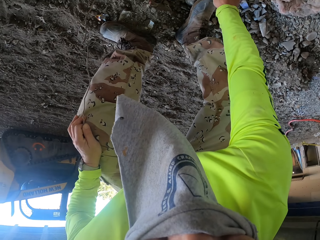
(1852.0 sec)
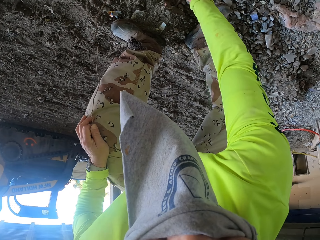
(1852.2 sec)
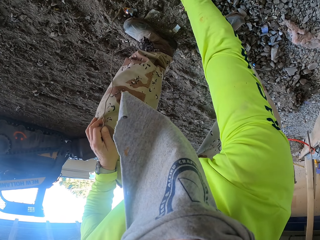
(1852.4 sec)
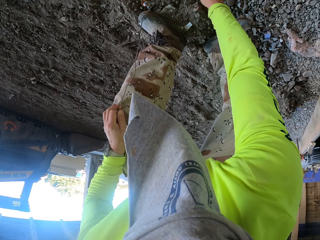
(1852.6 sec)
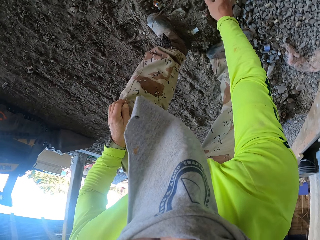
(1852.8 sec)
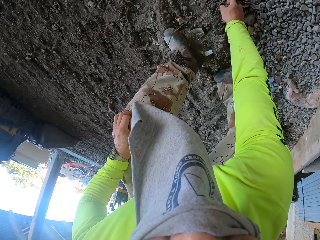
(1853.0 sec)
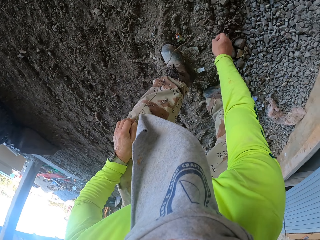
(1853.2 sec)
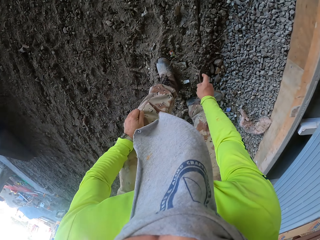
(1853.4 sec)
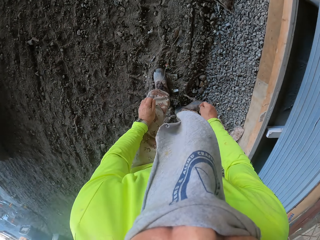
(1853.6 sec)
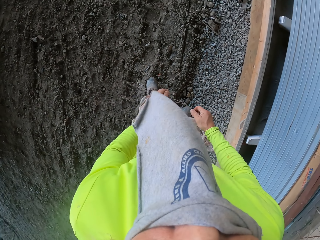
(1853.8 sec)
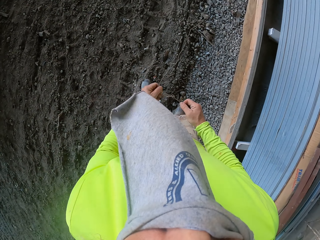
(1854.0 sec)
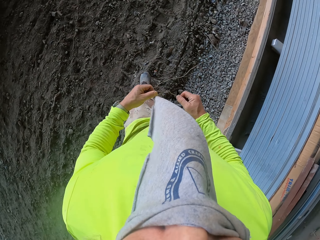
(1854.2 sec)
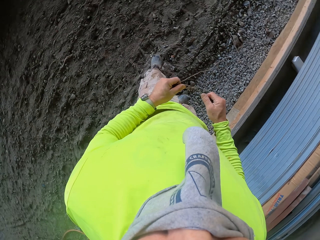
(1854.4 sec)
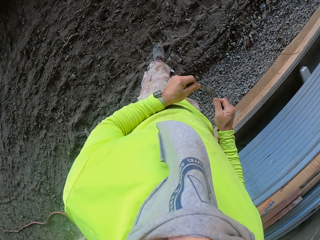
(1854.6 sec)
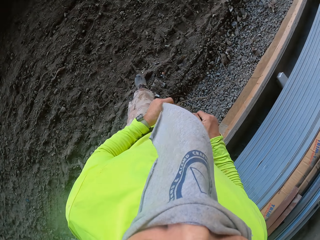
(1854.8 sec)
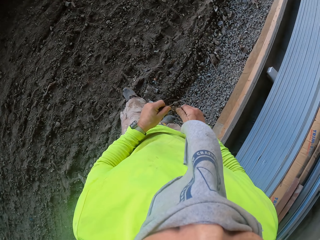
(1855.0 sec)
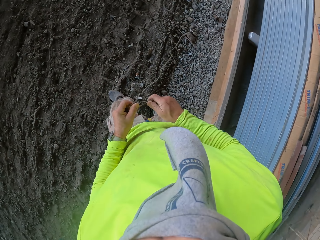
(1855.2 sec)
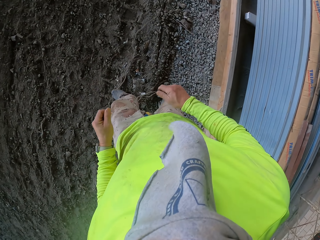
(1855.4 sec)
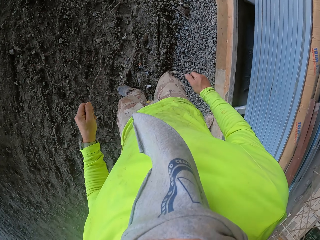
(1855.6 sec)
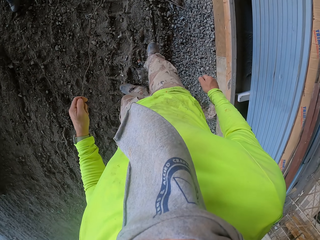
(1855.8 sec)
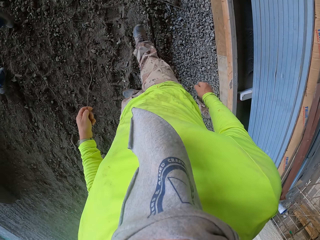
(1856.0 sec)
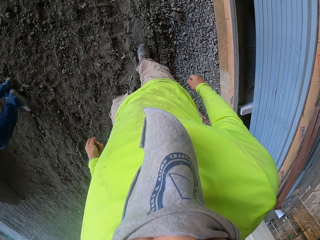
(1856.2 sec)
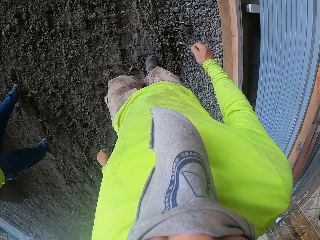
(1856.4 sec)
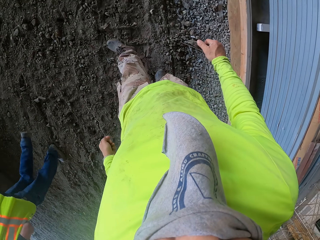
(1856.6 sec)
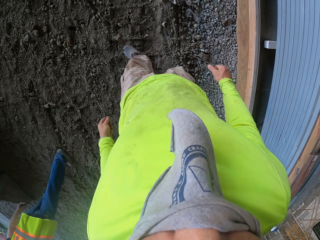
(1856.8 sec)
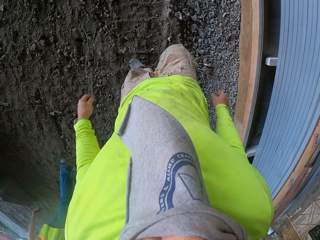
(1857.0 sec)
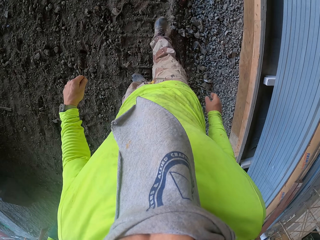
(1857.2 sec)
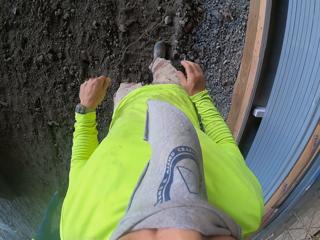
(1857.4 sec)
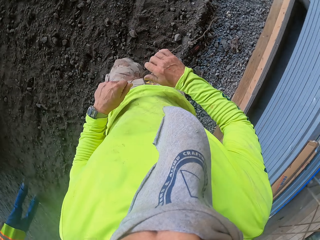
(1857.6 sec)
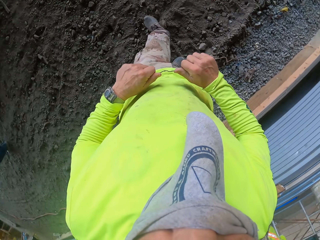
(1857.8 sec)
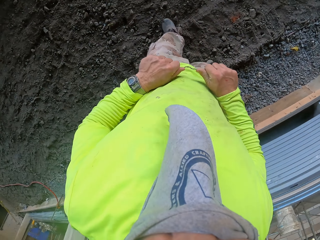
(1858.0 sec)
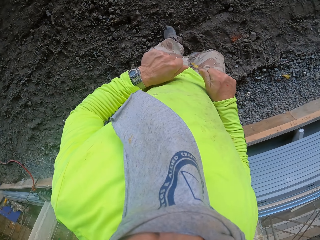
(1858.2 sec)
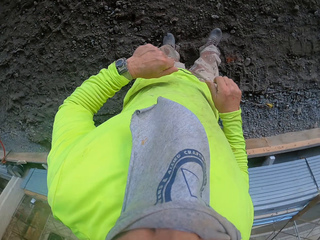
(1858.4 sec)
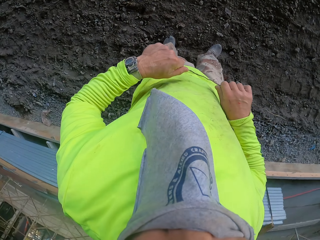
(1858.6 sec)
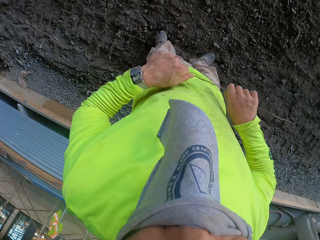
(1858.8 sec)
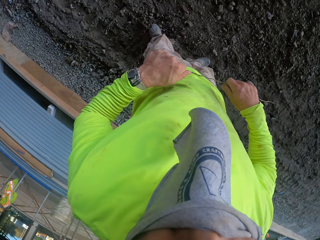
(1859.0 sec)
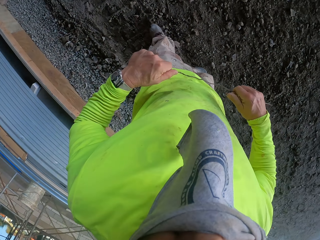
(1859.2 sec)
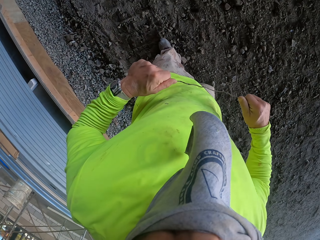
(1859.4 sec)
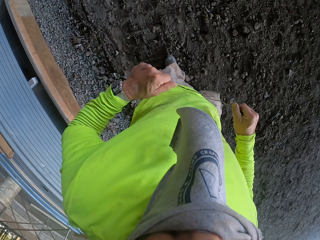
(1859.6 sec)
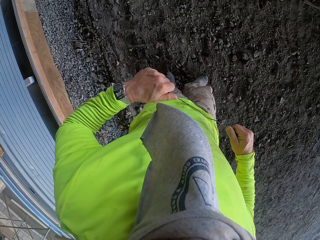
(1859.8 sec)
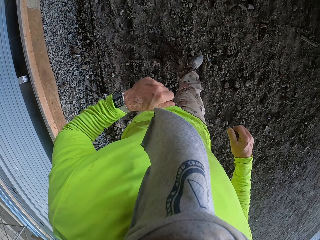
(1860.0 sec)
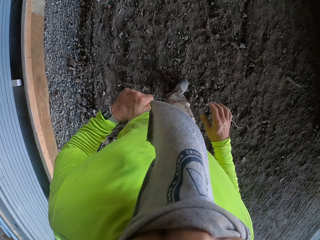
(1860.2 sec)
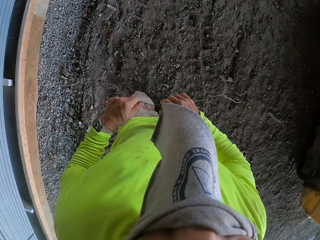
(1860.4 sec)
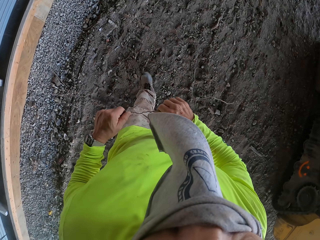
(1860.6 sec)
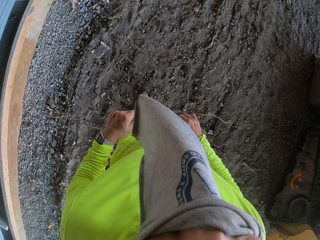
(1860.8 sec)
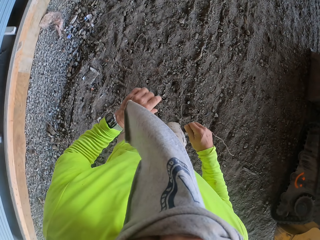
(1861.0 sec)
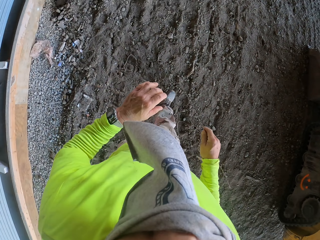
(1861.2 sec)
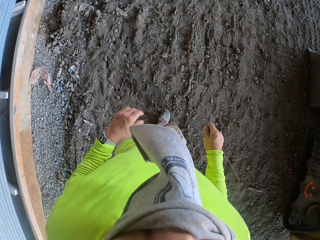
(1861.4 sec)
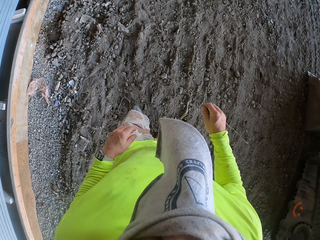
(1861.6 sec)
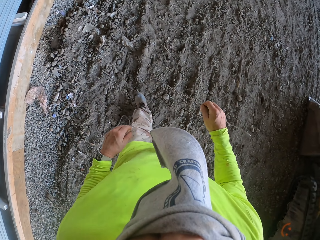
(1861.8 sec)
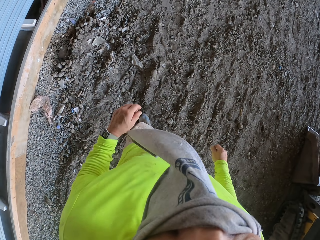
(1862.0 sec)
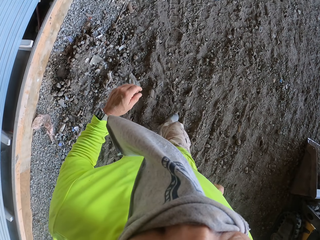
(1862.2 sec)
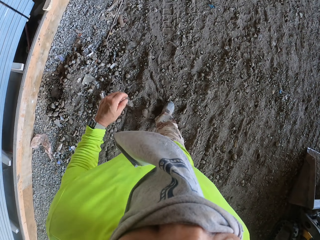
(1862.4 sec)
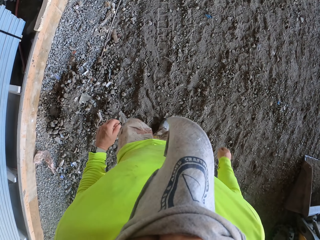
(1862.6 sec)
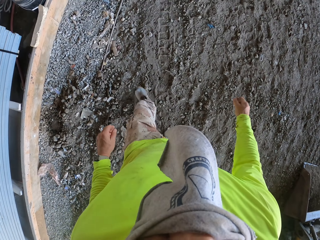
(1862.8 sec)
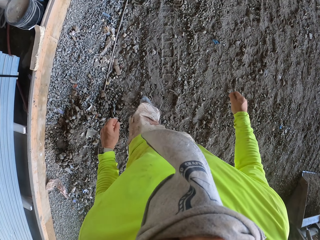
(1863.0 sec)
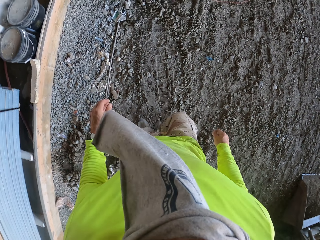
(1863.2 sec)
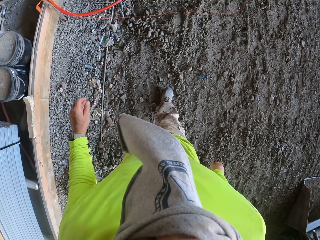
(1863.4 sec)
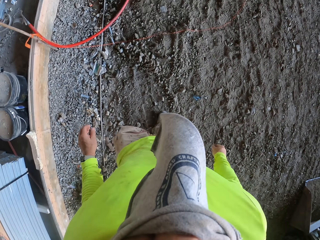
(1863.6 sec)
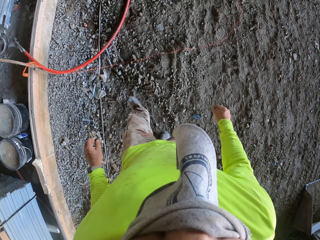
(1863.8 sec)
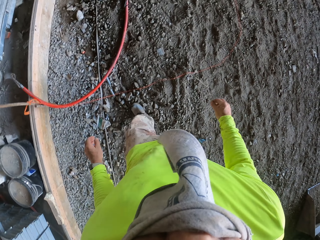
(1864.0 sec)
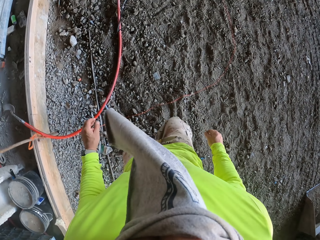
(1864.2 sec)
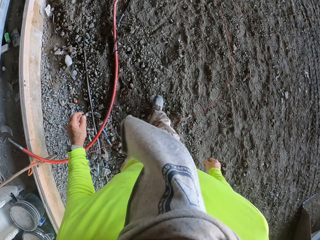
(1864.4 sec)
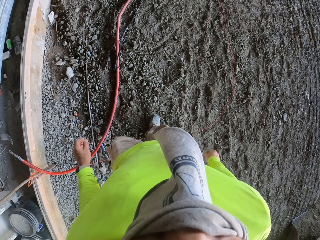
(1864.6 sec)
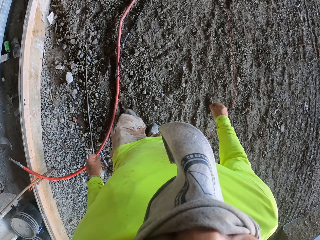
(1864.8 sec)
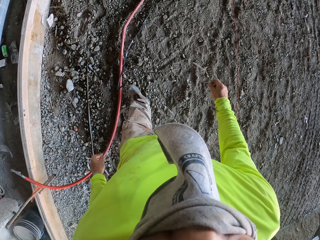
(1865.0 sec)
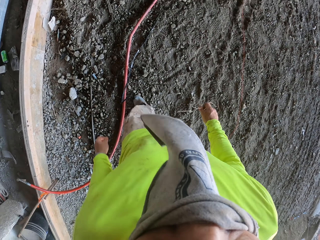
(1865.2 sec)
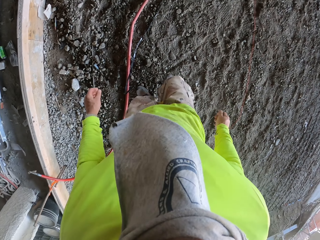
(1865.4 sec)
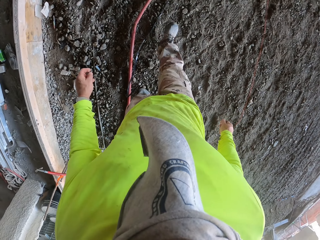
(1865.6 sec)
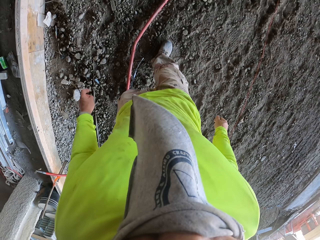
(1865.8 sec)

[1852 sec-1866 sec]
The camera wearer picks up a wire. They drop the wire. They look on the ground.

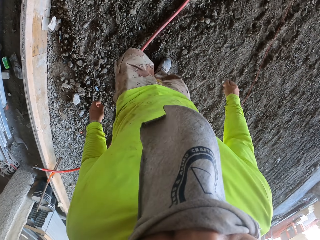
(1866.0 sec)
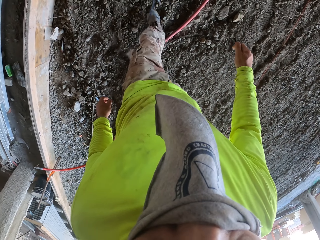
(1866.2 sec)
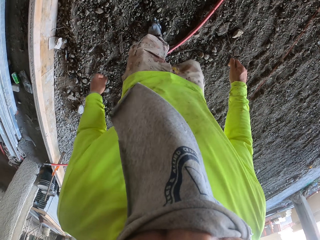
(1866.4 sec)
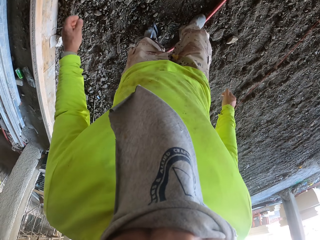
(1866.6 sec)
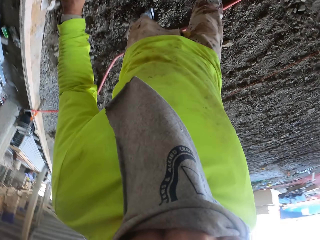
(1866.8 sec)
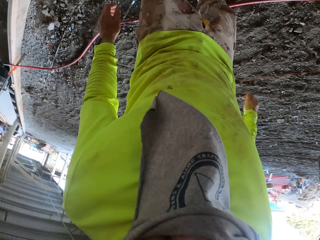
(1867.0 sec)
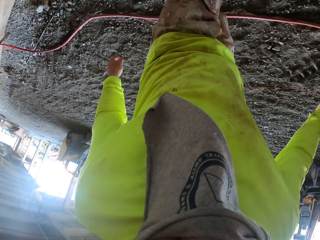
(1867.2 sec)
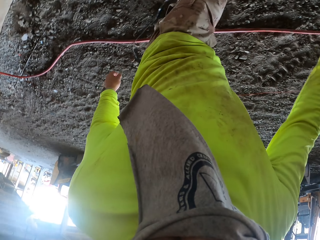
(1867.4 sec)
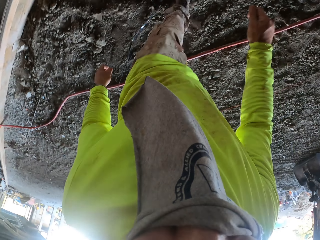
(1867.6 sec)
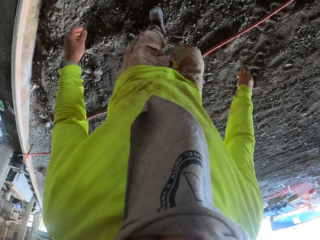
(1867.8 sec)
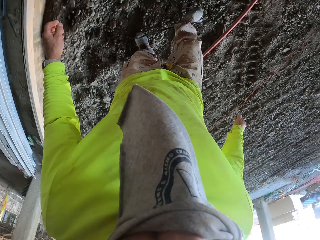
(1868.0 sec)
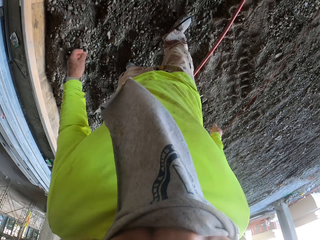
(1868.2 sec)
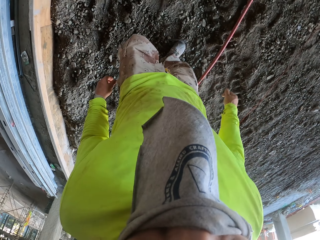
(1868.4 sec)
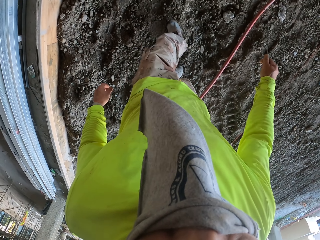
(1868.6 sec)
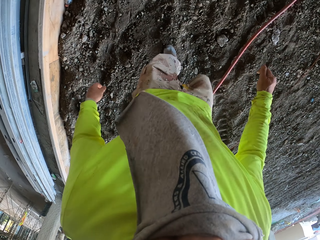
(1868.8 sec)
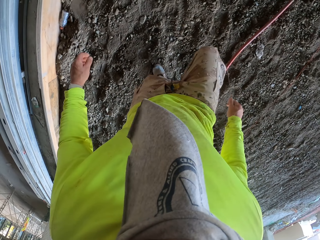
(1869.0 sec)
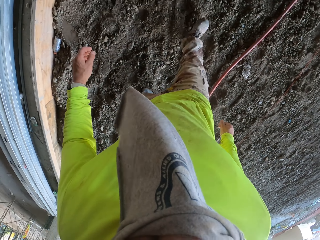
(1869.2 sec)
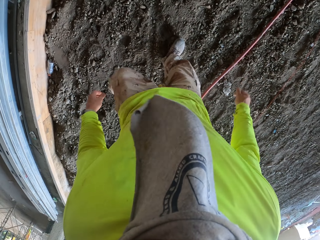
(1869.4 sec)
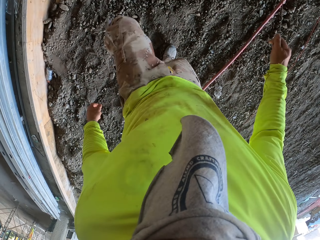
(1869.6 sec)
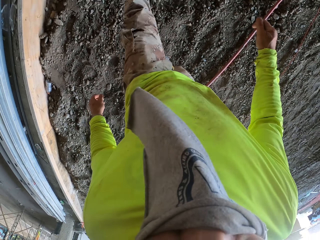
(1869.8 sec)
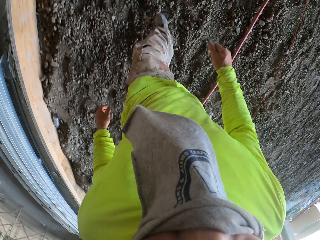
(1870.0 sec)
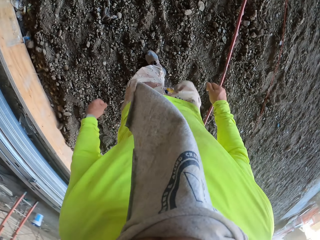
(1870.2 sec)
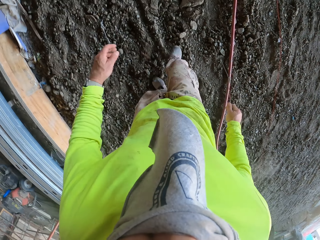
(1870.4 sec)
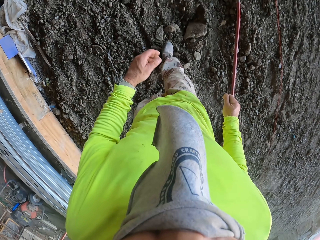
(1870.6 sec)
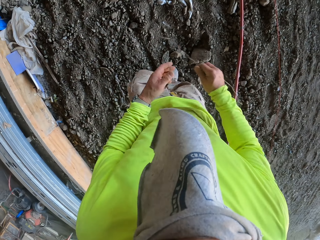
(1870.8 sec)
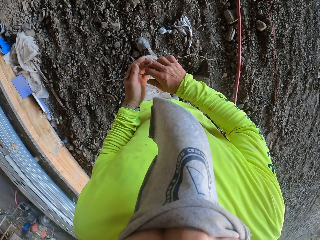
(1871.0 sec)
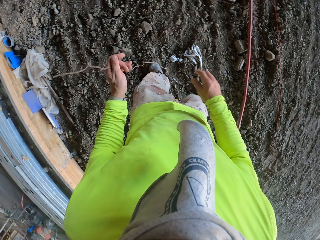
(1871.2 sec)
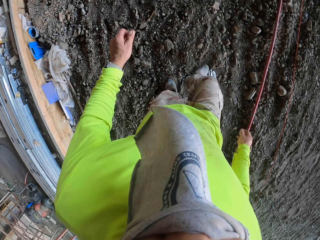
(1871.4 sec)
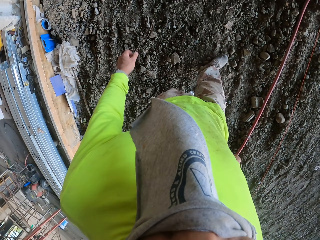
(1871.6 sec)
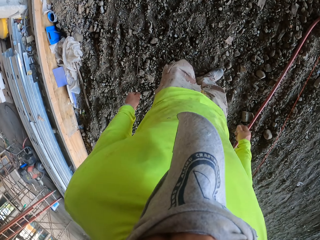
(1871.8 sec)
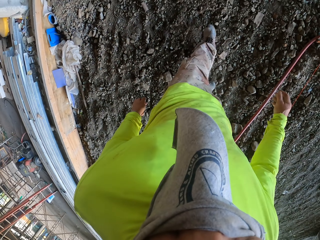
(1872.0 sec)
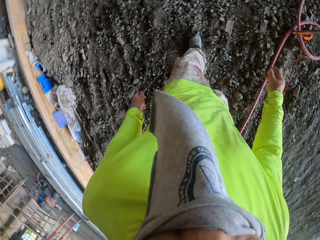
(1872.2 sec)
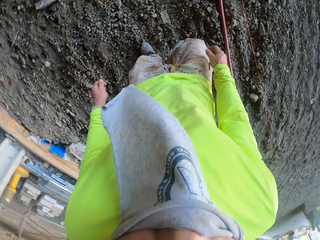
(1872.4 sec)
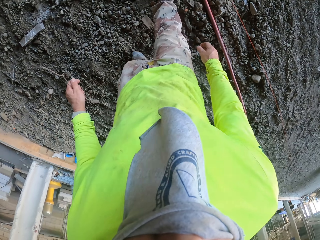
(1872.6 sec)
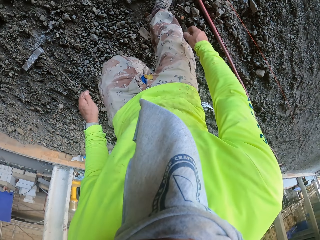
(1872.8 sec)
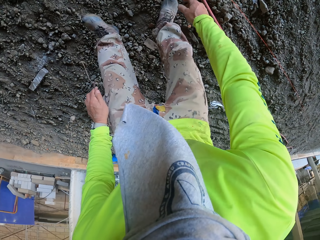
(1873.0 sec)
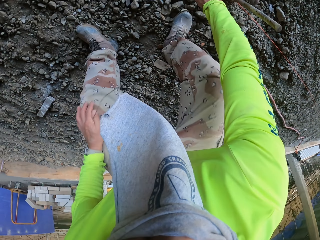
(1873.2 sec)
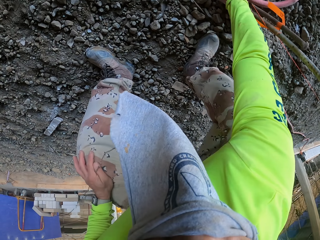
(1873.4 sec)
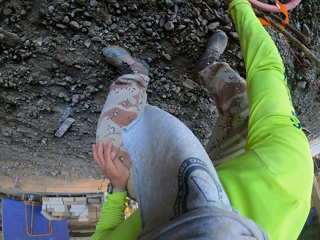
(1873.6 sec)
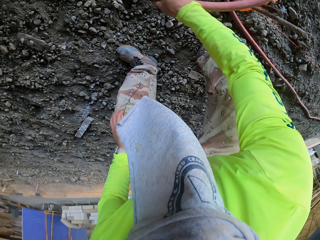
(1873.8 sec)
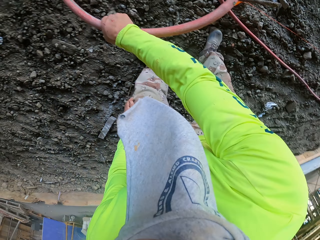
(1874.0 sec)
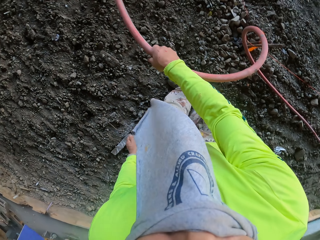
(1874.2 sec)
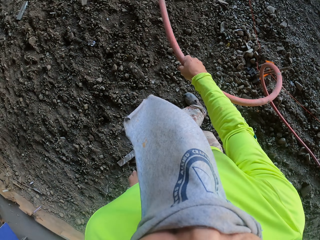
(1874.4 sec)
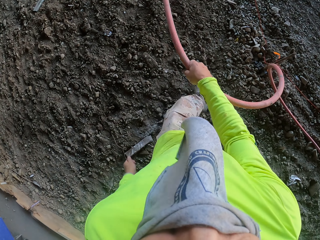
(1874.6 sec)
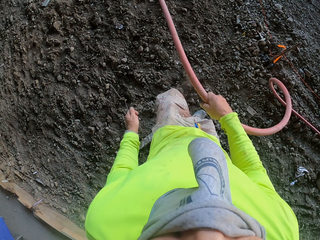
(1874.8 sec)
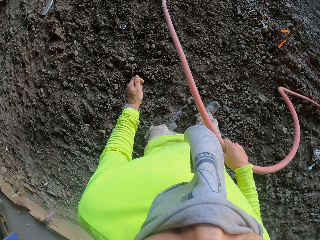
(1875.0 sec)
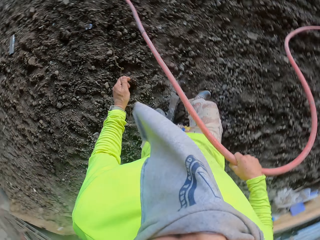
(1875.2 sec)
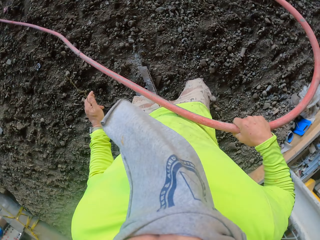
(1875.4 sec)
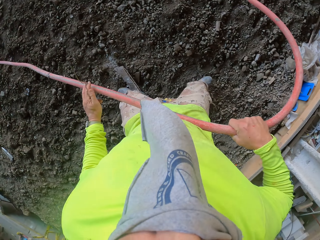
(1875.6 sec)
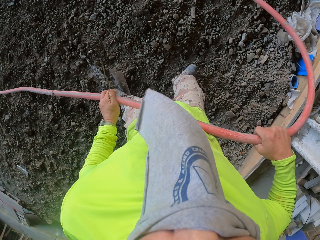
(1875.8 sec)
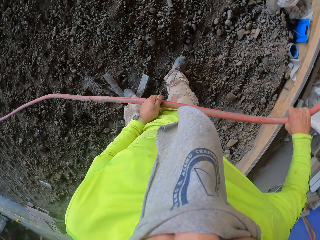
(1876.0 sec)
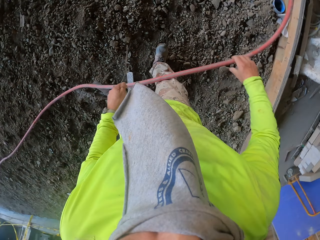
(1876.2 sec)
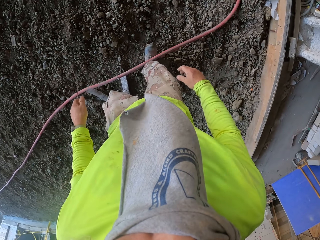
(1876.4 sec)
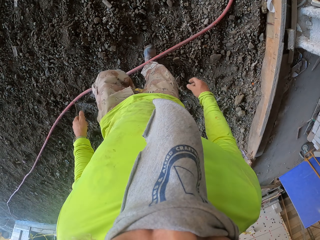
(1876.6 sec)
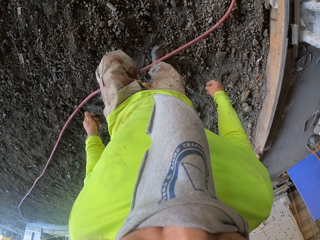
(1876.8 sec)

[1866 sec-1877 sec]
The camera wearer walks around the construction site. They take the pipe.
